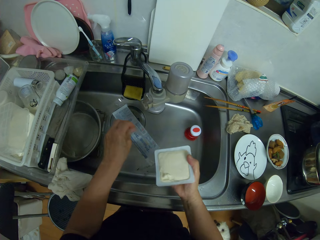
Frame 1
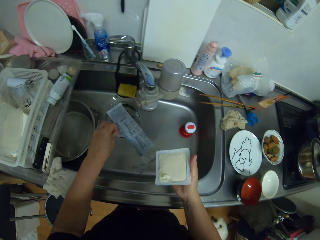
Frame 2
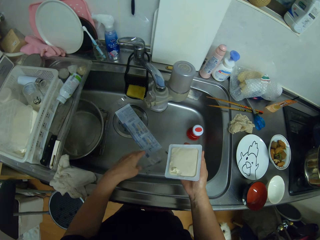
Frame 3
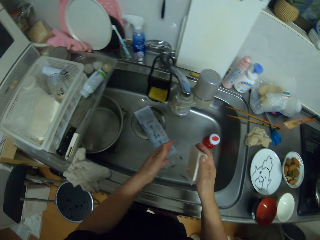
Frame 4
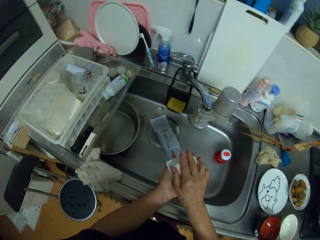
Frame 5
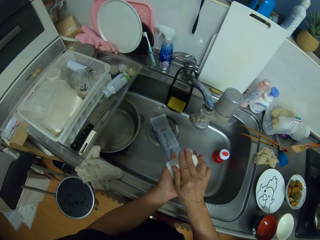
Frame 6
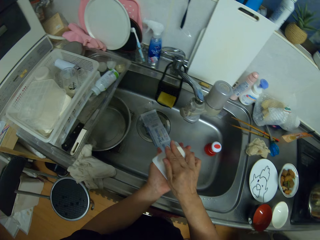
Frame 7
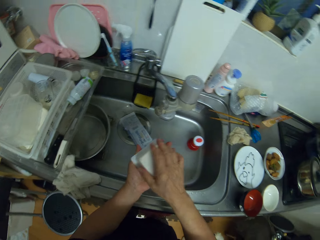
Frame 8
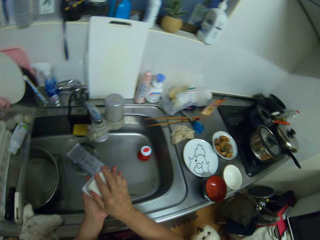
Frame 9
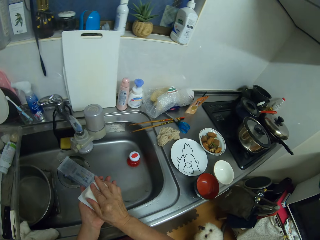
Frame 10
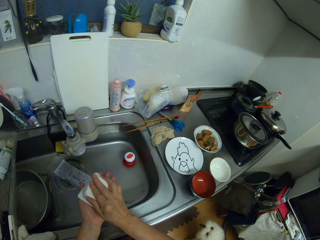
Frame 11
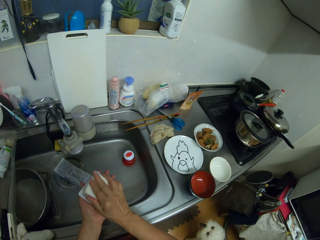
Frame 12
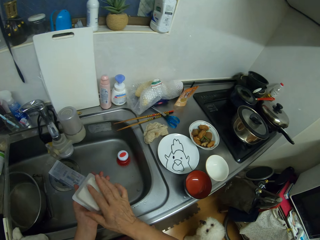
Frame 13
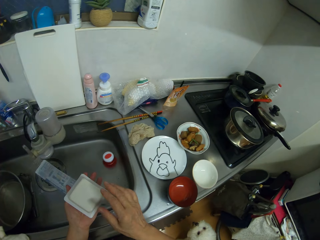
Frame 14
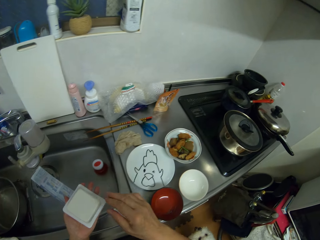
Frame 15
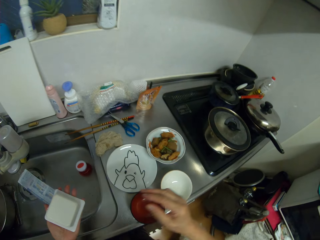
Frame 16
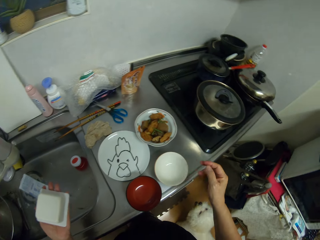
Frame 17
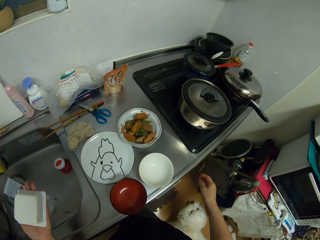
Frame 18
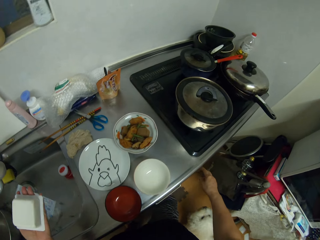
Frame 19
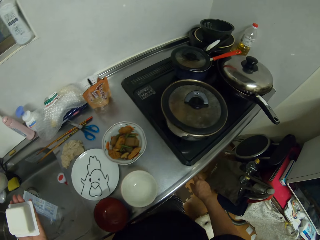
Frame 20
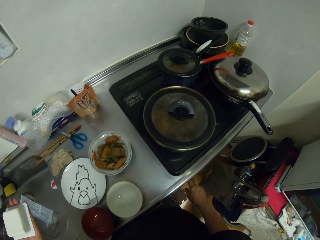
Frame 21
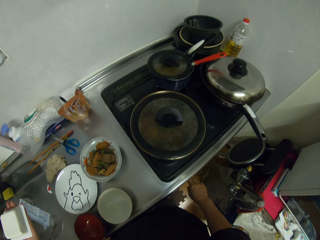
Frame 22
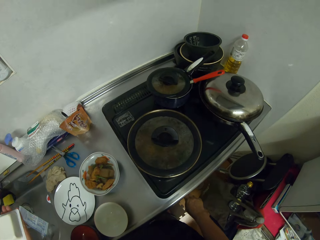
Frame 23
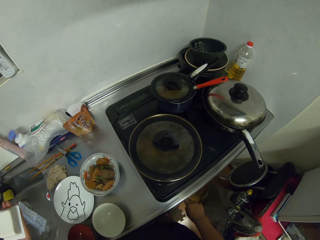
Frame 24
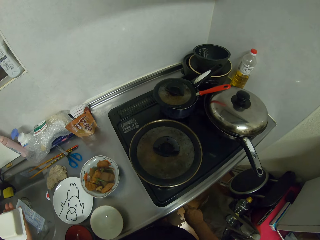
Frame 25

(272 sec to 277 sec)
The camera wearer cuts off the paper. They squeeze something from the packet.

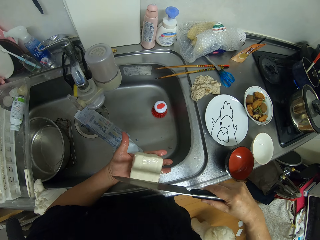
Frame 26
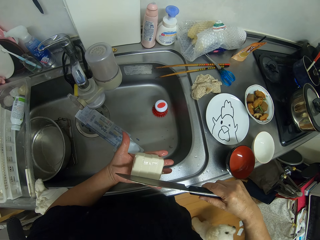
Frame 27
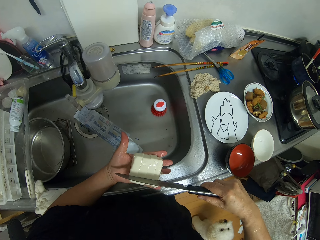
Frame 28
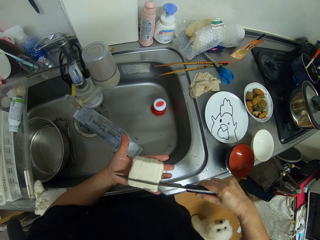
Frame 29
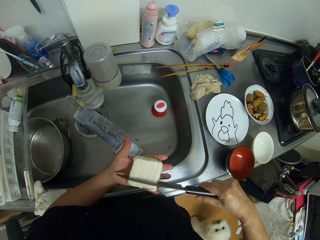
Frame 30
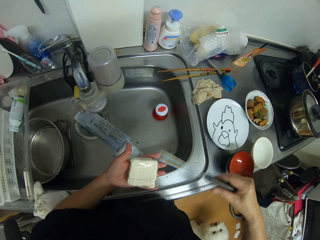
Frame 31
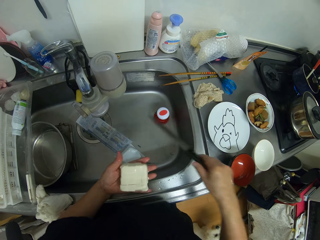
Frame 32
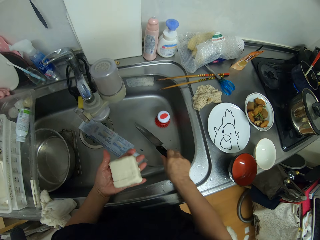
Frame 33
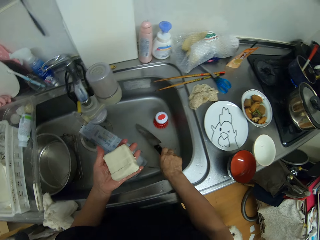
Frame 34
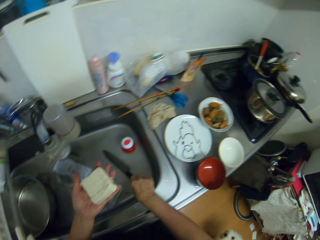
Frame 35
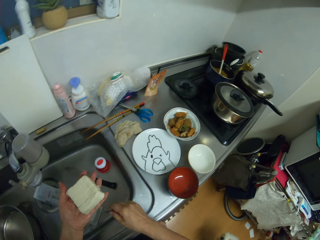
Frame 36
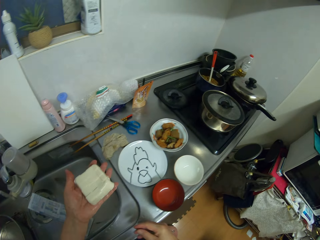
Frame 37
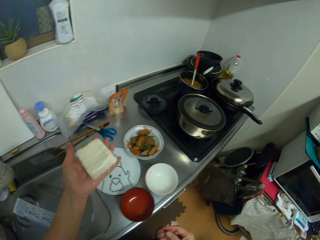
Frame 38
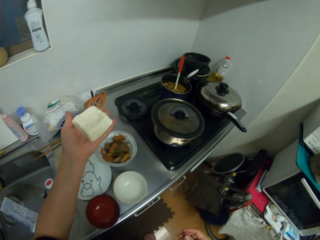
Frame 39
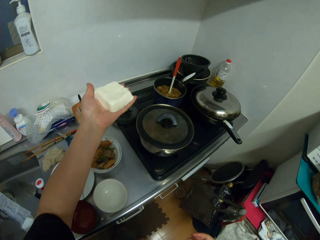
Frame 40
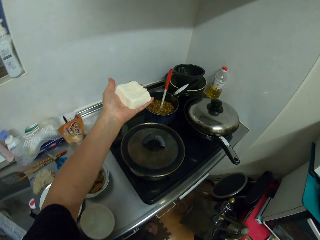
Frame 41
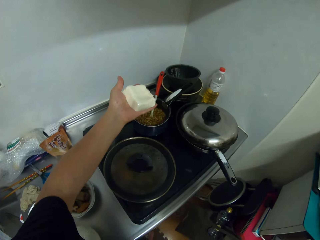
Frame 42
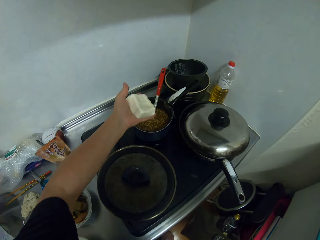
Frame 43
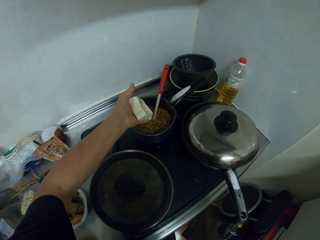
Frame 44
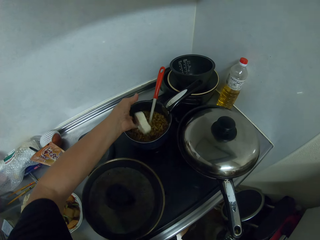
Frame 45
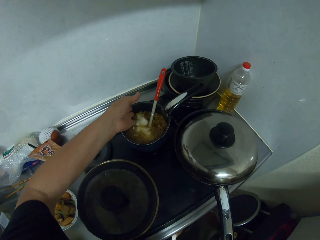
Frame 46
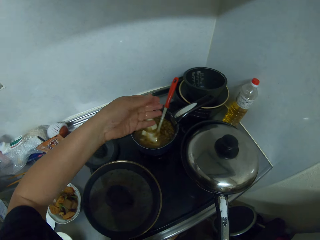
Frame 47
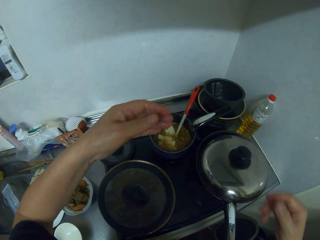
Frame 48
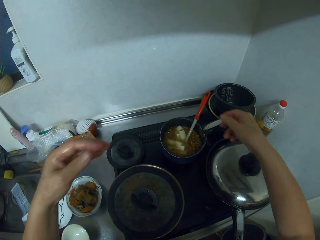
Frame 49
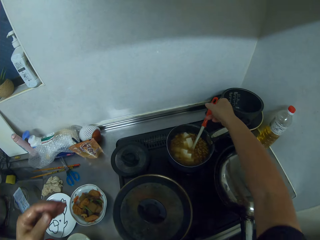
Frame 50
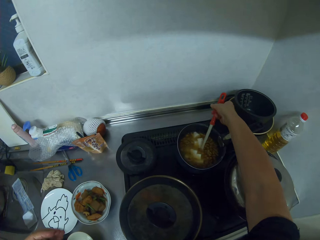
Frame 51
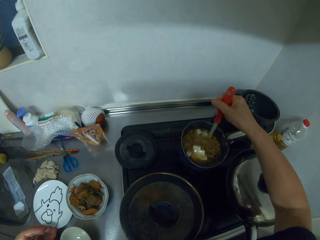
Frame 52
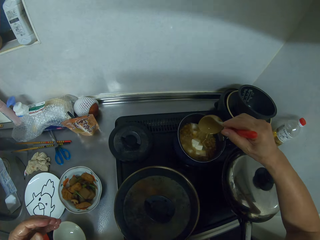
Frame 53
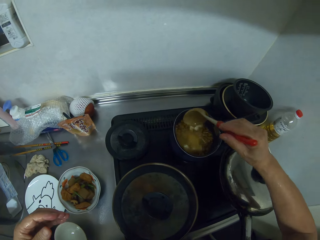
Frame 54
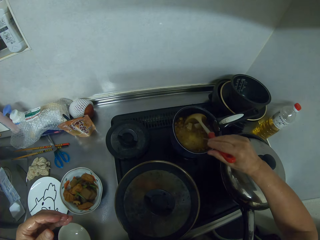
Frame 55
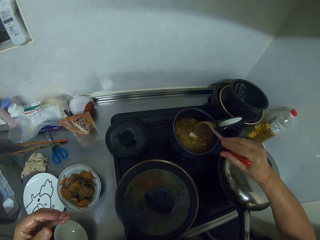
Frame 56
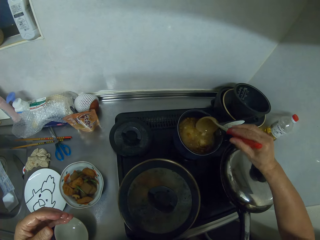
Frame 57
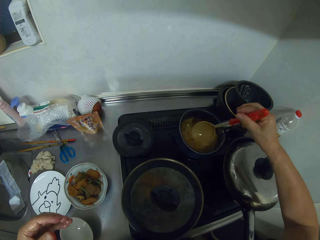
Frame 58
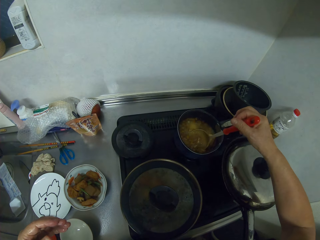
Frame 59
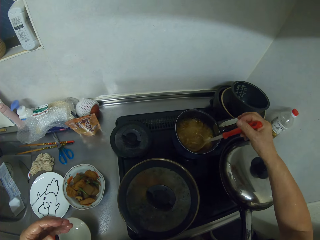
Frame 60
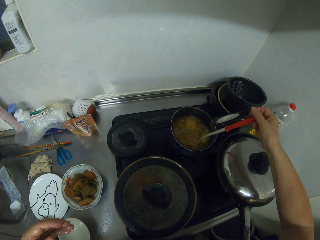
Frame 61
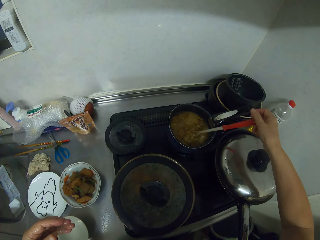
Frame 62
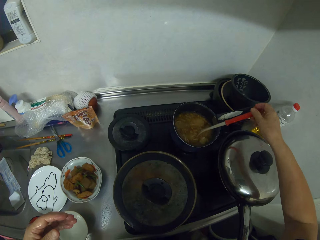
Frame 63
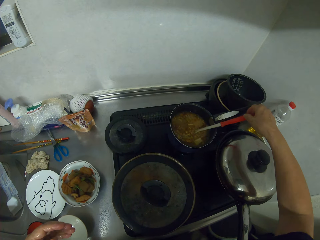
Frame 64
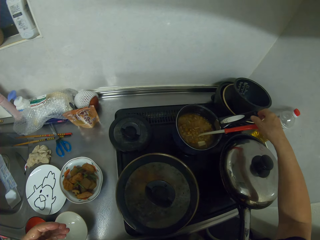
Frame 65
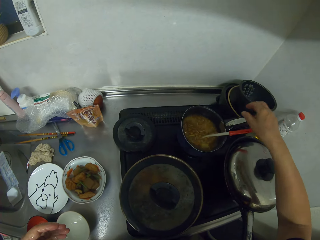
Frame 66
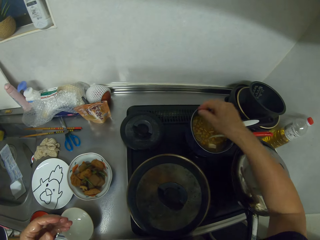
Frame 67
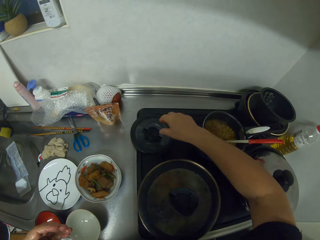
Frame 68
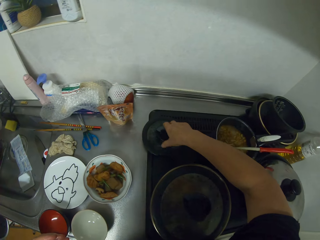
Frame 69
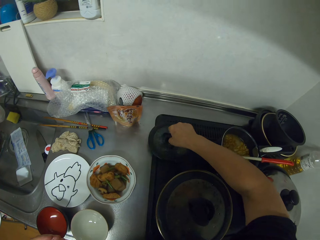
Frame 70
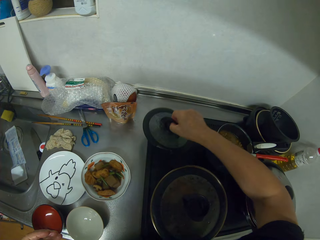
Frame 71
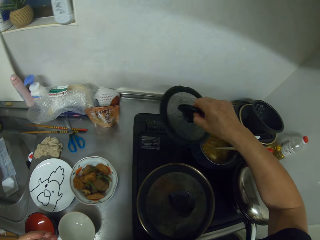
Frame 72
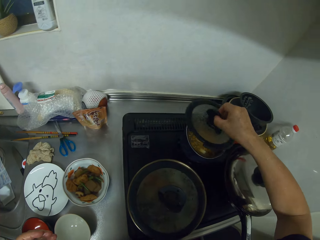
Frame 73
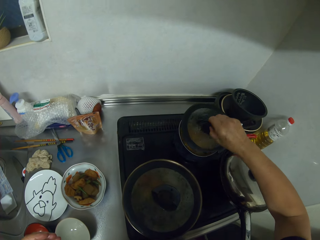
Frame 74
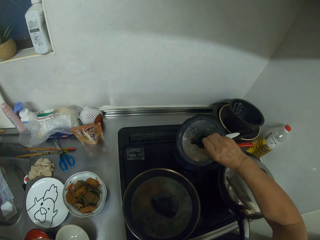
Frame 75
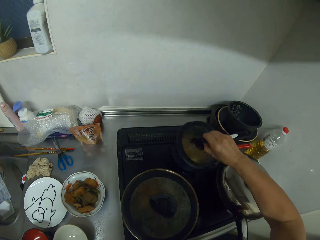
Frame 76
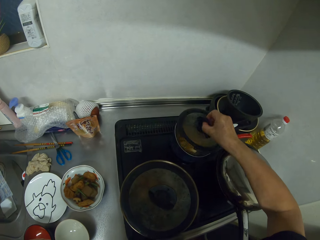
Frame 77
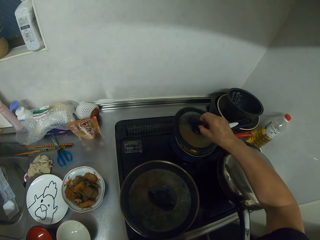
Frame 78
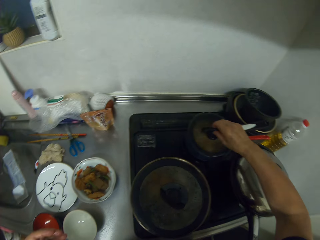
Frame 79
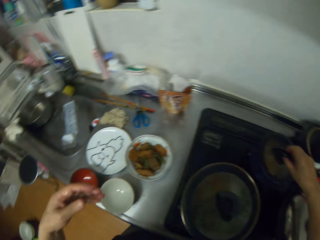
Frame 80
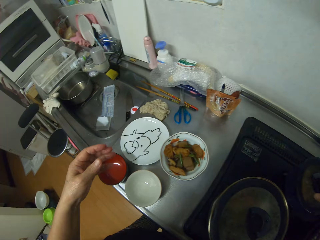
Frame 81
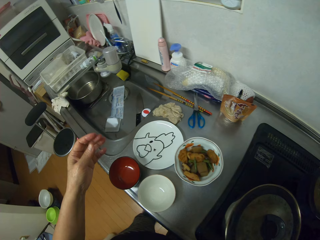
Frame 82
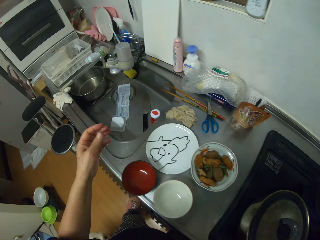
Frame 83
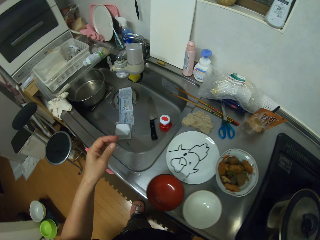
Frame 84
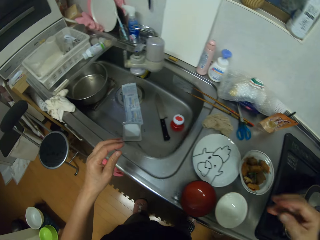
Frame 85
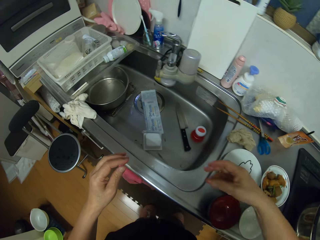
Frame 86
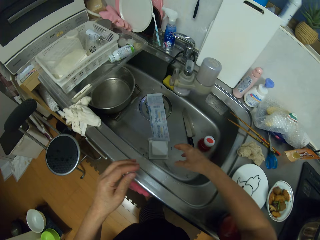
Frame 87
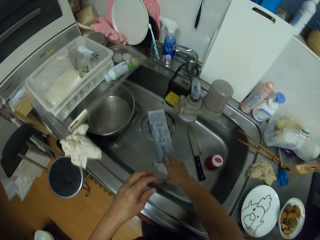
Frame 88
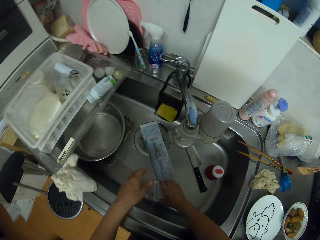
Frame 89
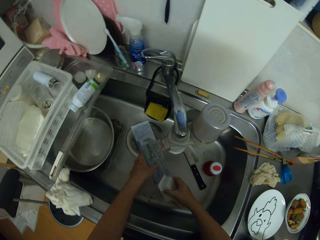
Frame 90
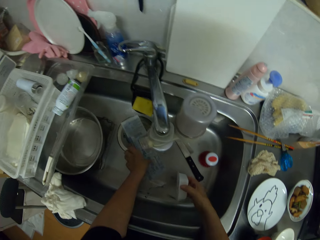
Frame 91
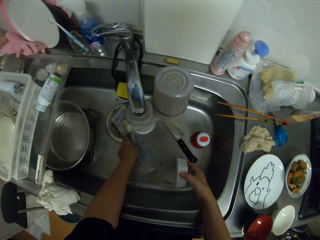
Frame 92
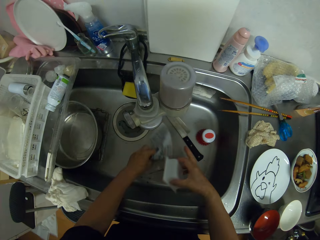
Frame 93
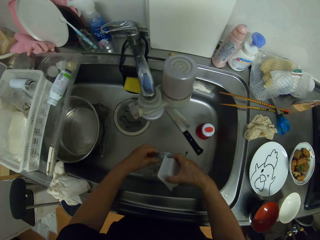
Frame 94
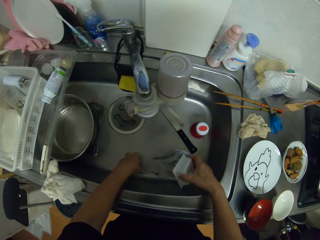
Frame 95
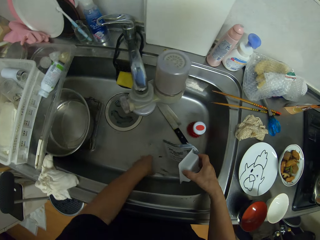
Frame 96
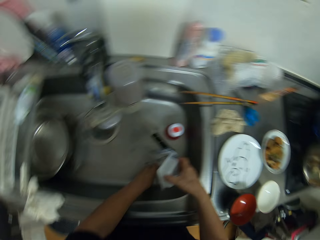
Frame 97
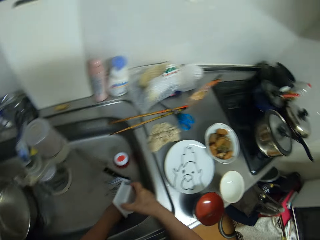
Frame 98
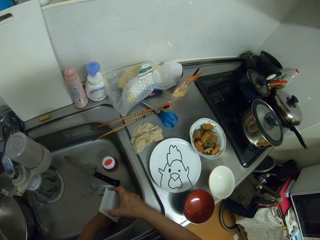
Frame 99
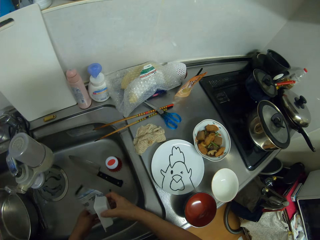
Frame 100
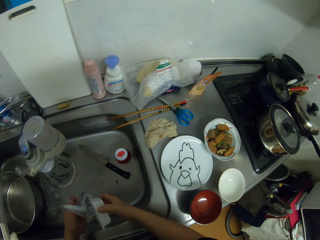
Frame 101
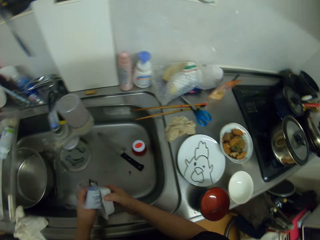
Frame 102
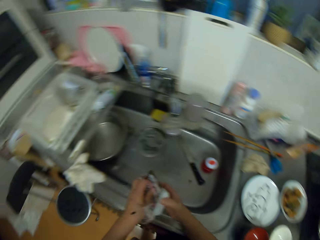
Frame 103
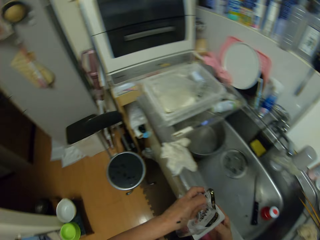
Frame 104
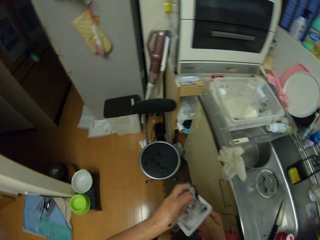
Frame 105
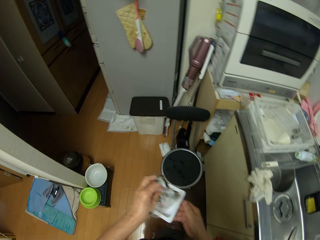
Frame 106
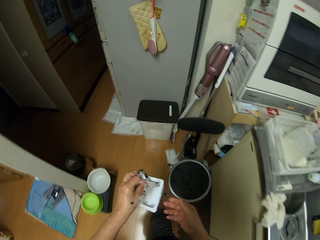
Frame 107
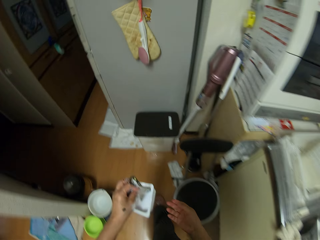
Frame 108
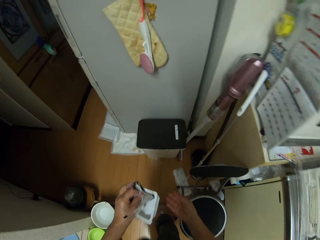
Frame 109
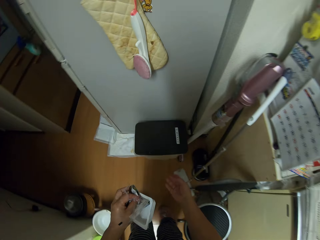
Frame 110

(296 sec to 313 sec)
The camera wearer puts the knife in the sink. They add something to the food in the cooking pot. They stir the food with a cooking spoon. They cover the cooking pot with the lid. They pick up the wraps from the sink.
